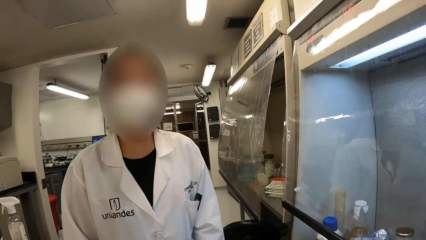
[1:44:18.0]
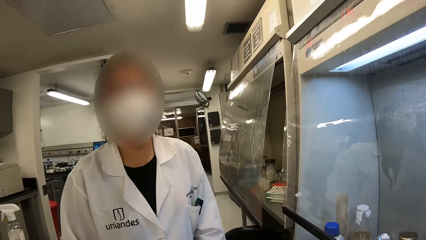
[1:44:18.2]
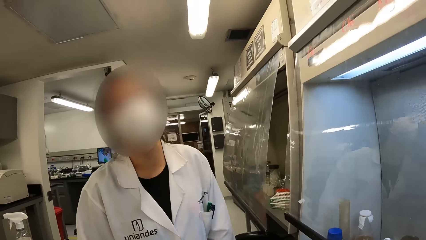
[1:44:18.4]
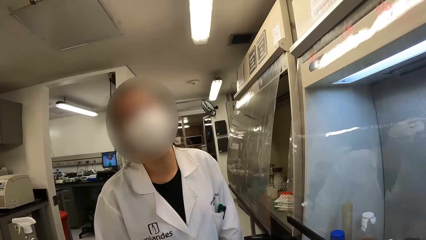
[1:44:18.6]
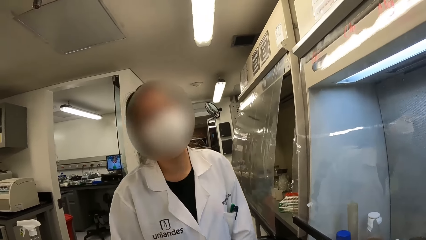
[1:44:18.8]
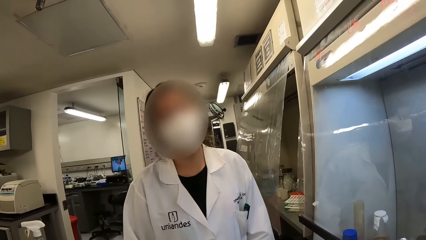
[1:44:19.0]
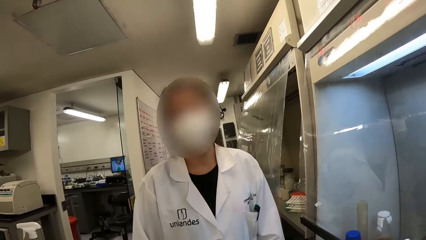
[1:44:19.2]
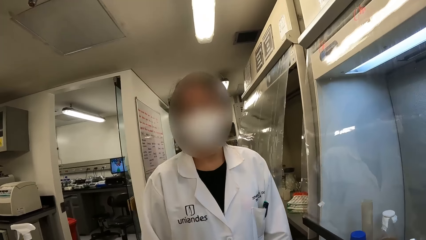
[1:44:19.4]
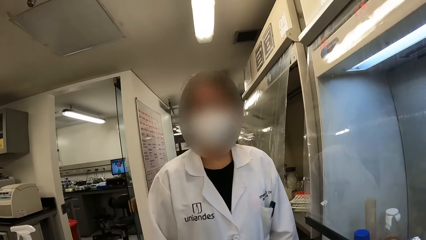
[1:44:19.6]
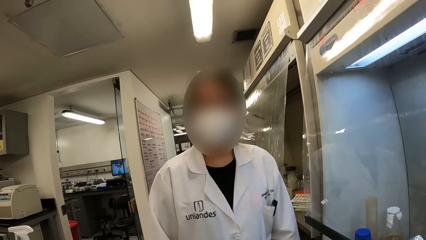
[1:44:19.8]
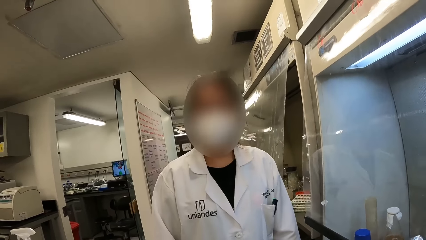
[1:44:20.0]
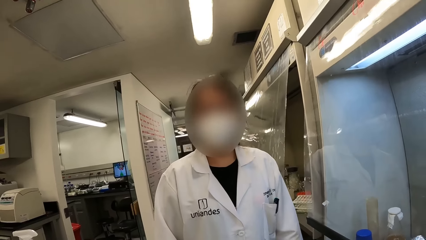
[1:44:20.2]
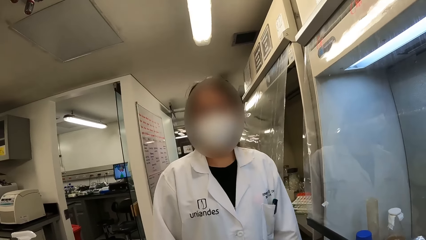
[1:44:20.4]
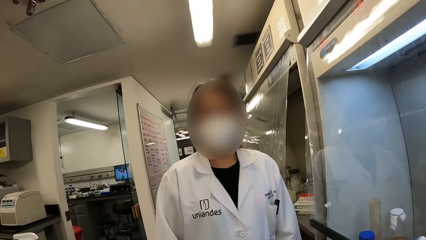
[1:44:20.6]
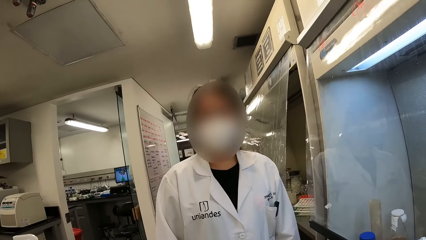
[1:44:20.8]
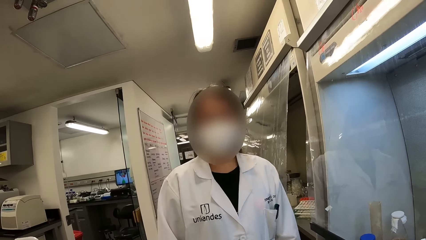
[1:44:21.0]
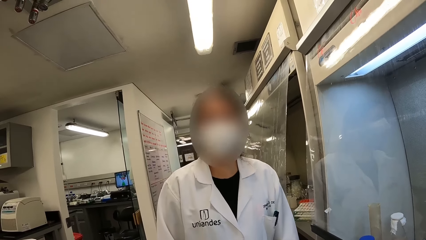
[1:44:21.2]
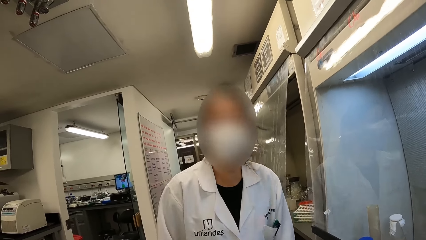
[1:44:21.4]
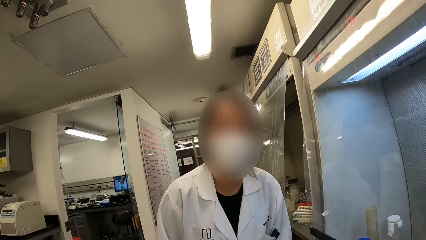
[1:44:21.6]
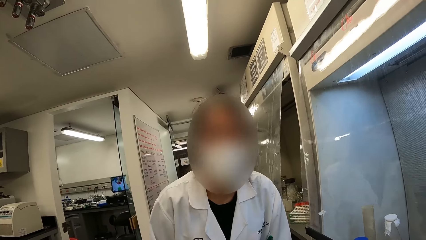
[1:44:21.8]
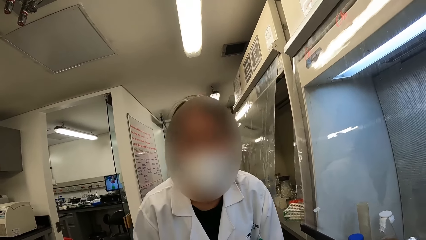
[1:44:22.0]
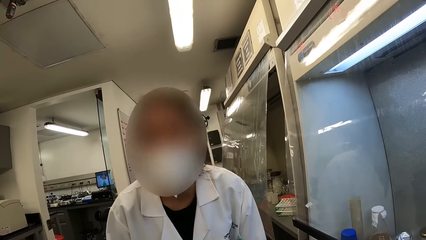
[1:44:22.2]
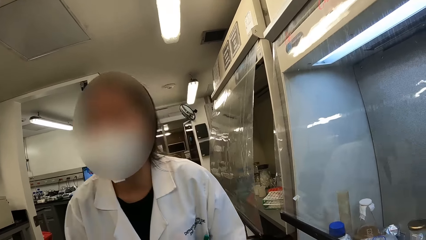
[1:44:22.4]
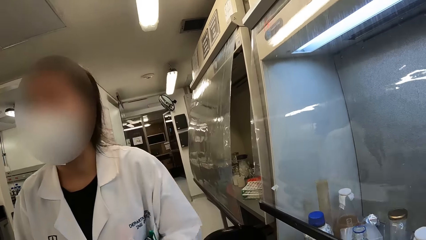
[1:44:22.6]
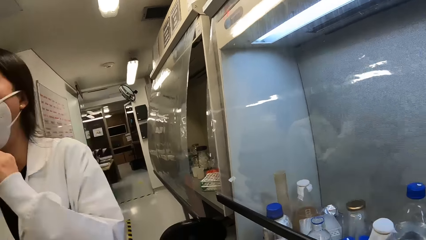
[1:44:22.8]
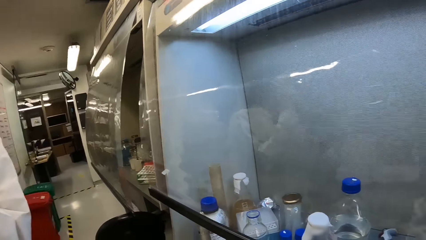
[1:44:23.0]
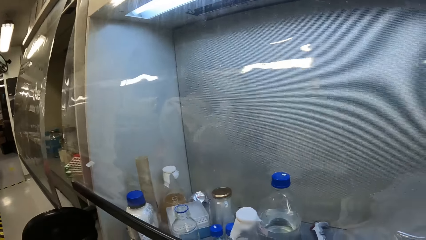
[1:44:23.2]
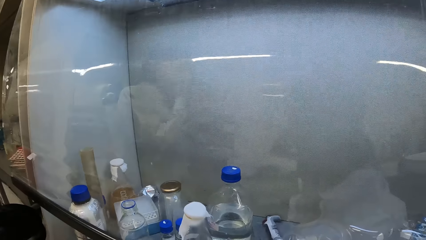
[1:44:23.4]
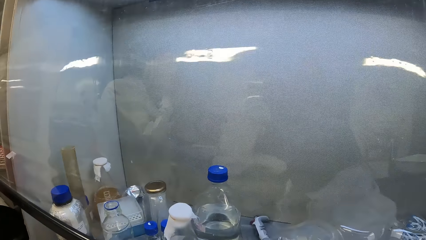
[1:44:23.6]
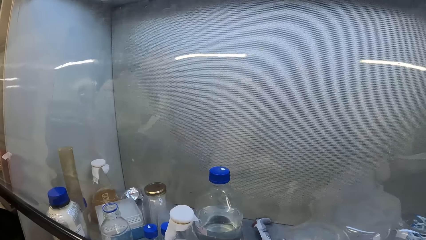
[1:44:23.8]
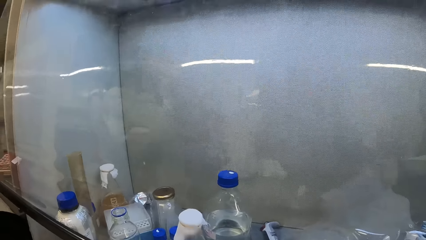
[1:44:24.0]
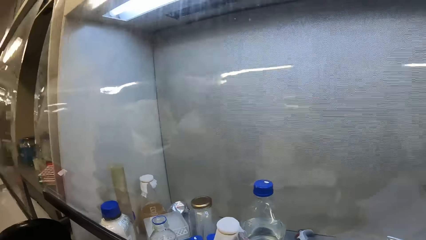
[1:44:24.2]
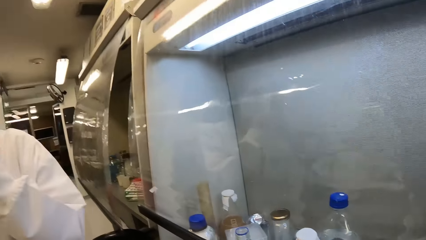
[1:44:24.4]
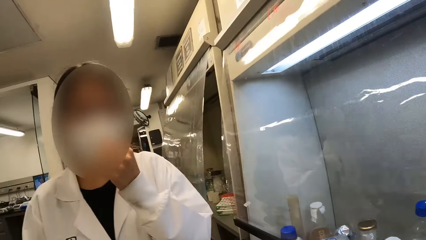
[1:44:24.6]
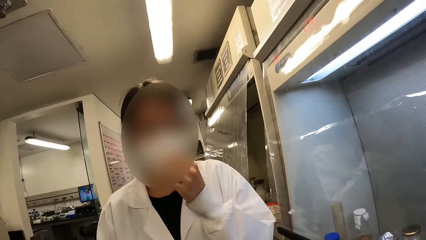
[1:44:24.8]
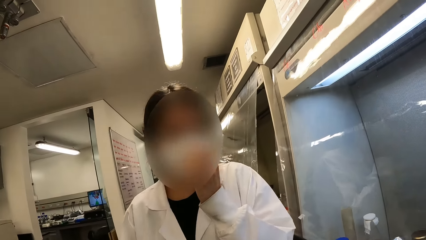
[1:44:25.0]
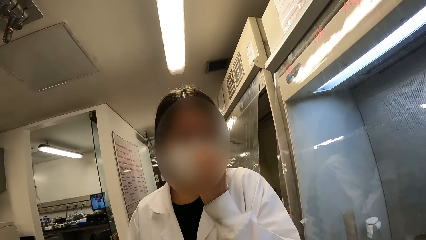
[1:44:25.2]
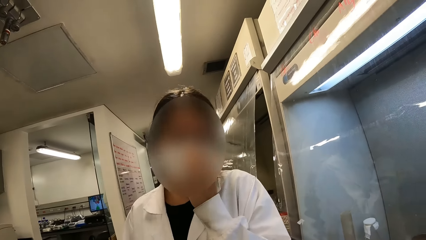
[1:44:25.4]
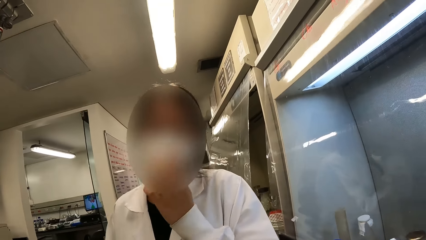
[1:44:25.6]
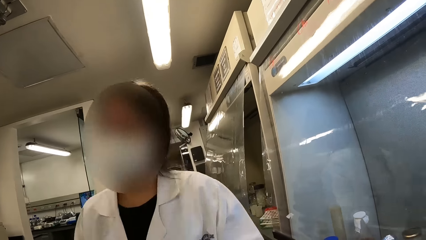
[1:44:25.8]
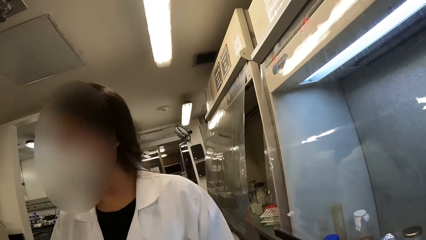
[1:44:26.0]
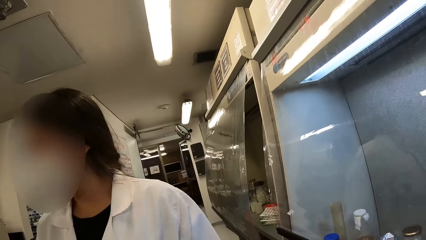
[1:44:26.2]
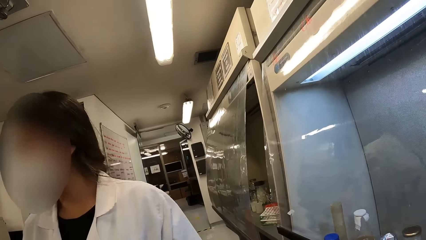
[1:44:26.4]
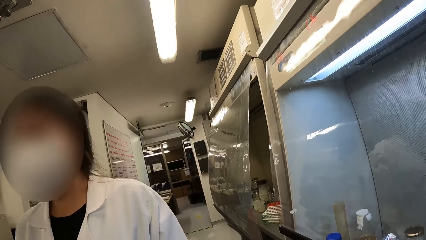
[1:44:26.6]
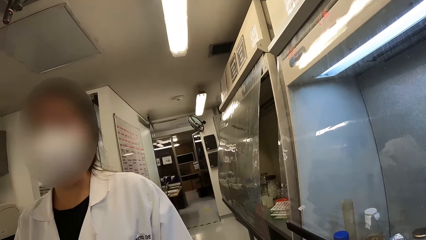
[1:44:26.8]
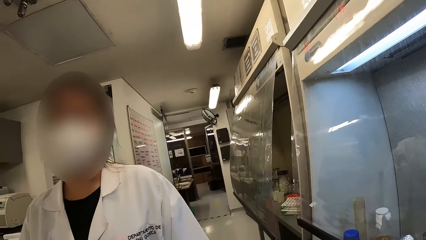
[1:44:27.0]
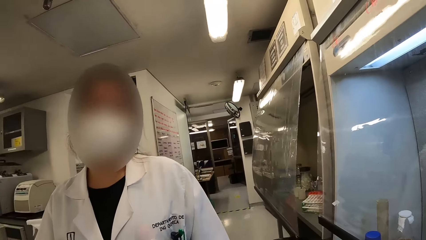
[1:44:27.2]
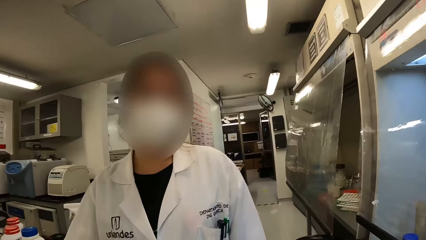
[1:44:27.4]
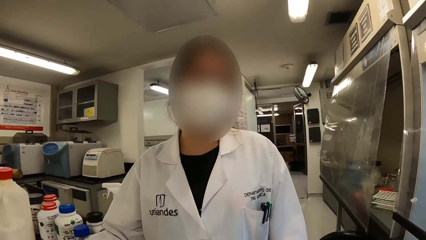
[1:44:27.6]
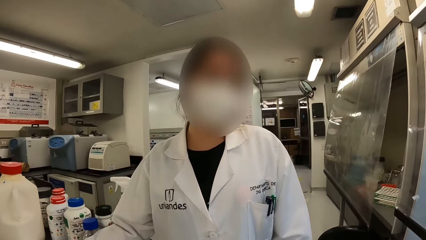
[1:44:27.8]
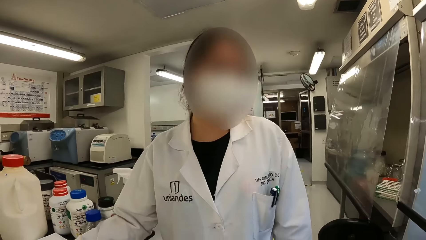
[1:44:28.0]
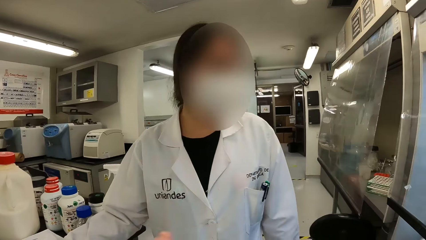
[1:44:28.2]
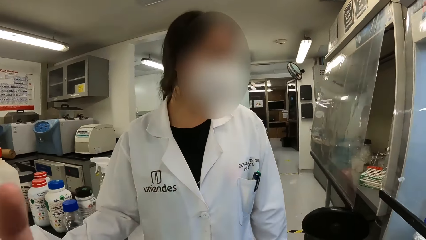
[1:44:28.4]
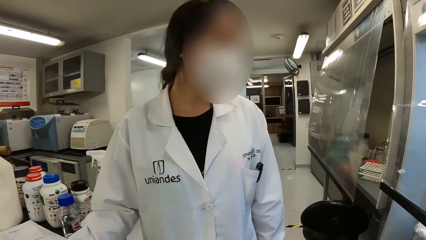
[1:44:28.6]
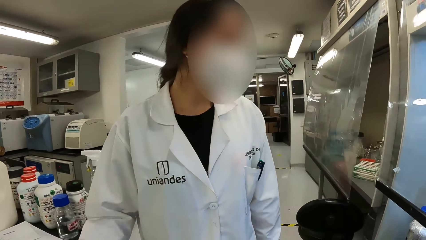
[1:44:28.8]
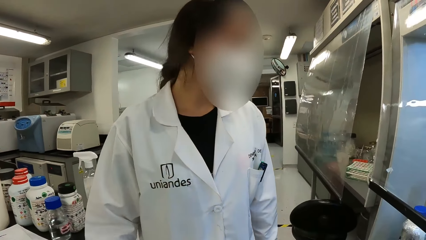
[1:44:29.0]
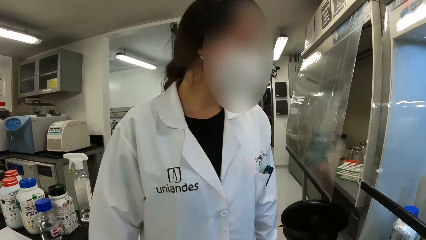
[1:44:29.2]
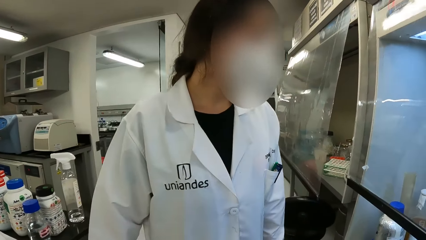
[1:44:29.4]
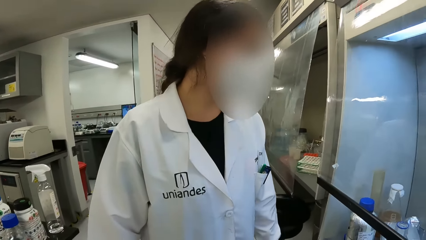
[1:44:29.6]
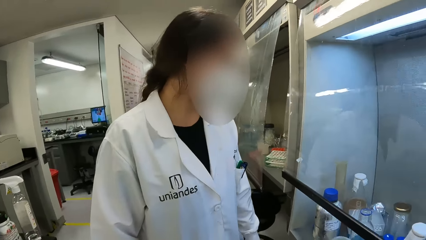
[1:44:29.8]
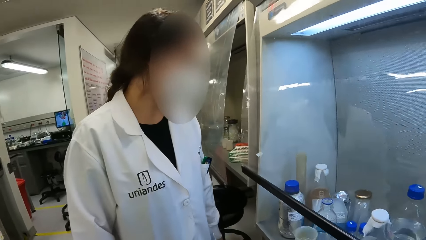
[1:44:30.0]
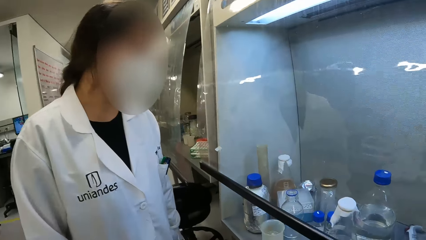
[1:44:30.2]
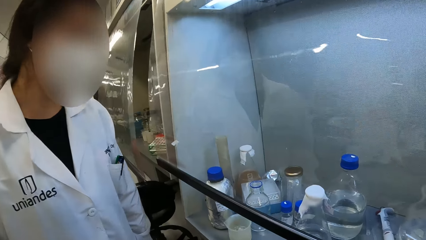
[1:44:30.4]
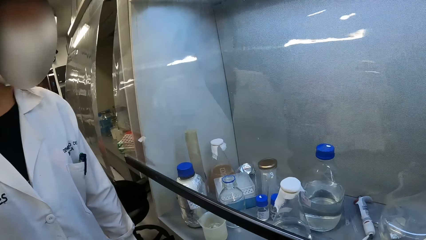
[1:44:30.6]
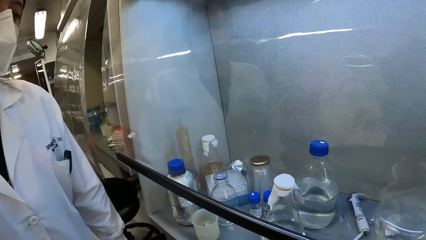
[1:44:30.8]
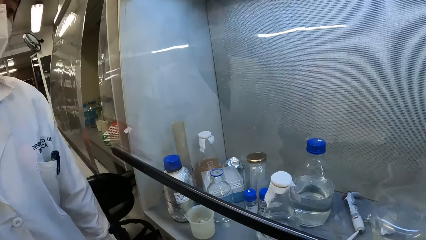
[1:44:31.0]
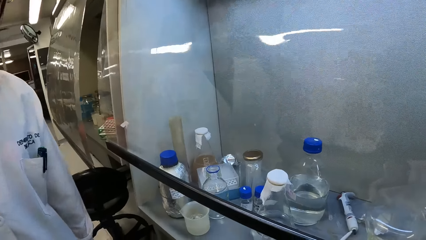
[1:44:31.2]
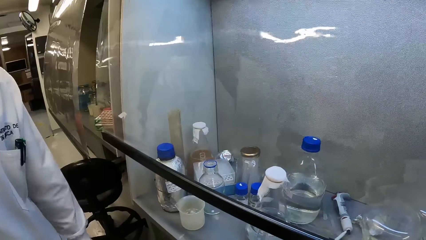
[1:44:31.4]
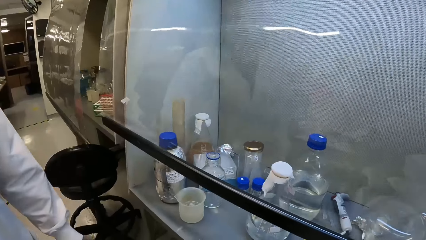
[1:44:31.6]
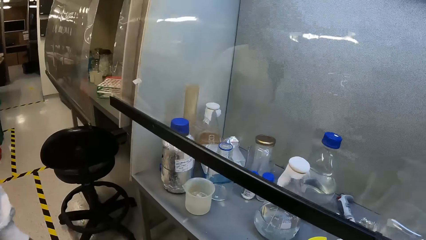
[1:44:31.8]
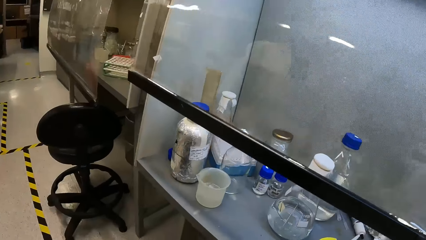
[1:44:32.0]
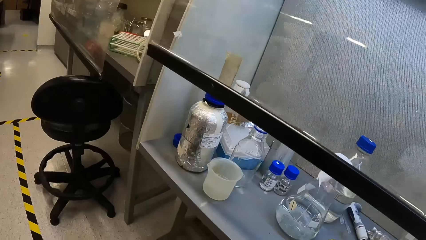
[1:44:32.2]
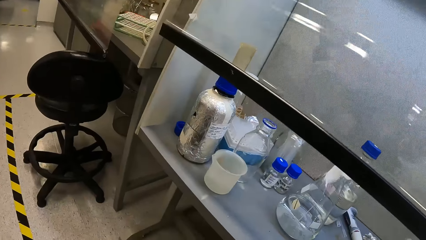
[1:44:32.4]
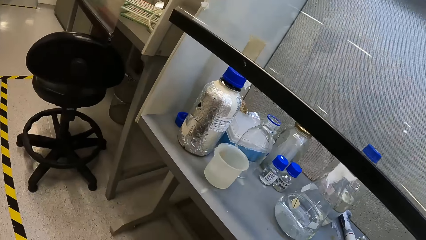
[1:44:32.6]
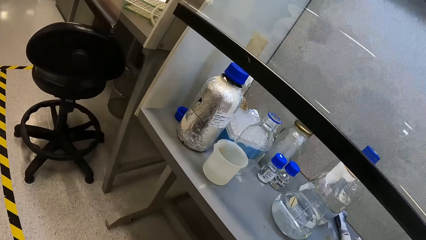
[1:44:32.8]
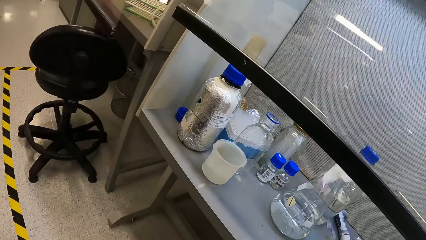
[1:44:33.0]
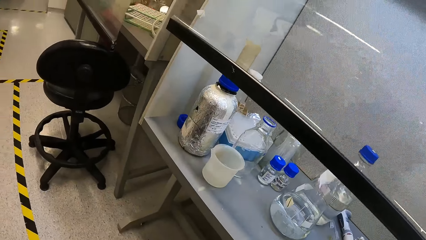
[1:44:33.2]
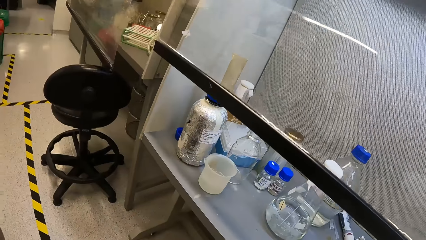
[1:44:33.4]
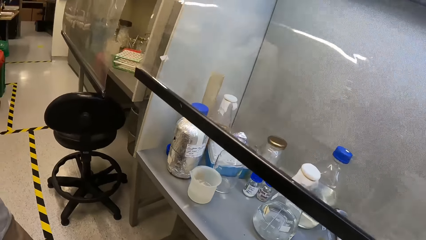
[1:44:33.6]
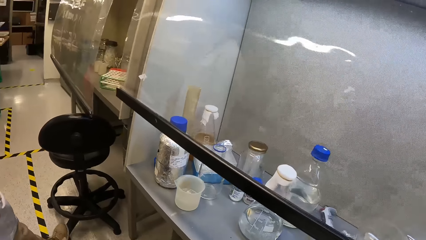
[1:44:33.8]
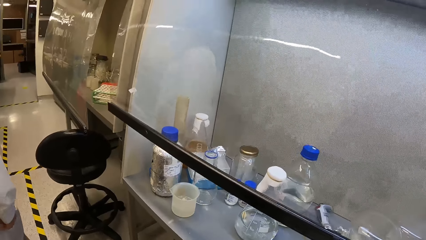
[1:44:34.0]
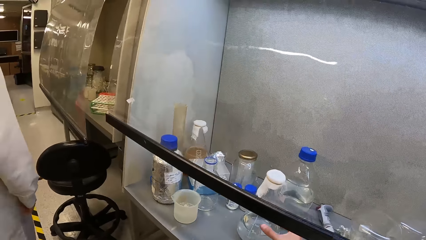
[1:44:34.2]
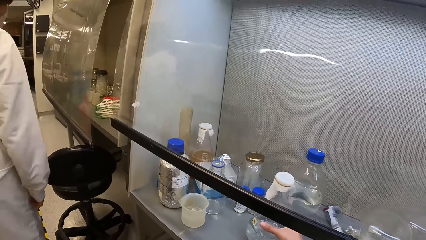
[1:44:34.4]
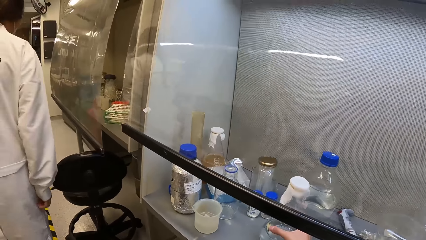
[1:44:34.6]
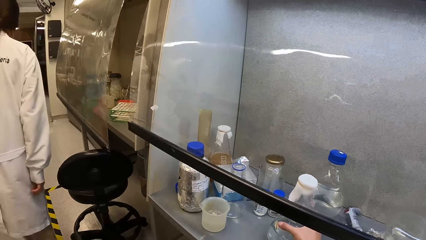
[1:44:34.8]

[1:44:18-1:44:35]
A person interacts with the camera wearer. The camera wearer stares around. The person adjusts the mask and moves around.
